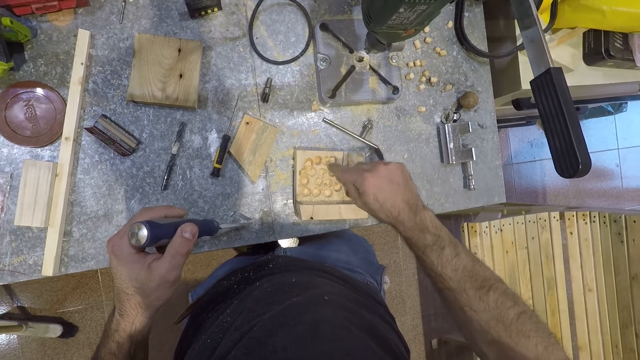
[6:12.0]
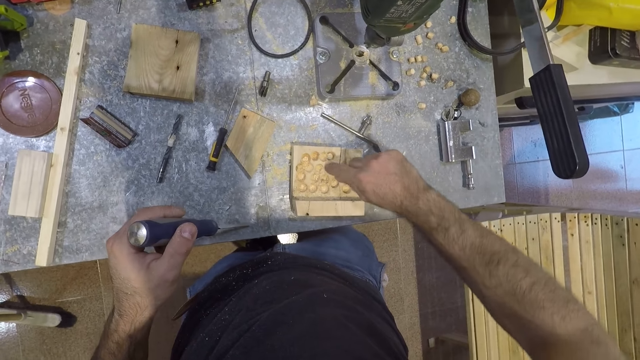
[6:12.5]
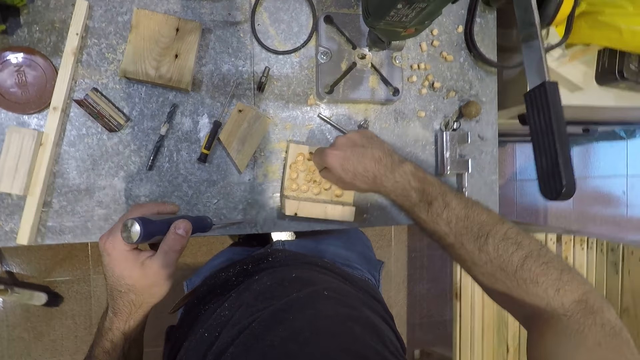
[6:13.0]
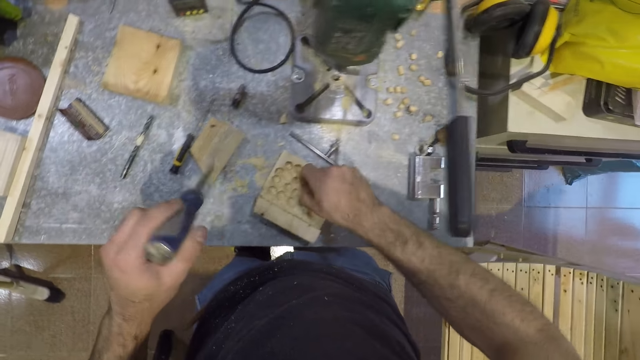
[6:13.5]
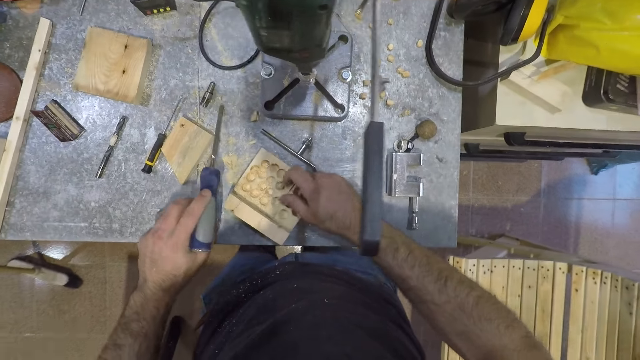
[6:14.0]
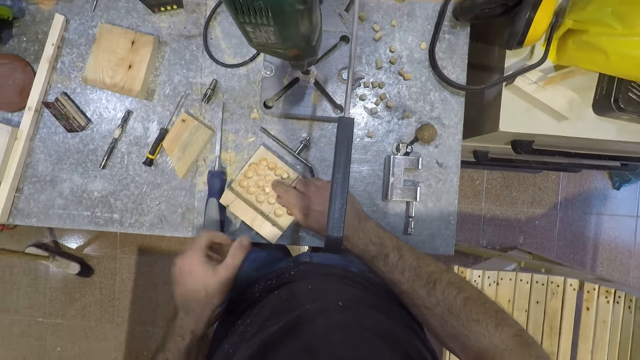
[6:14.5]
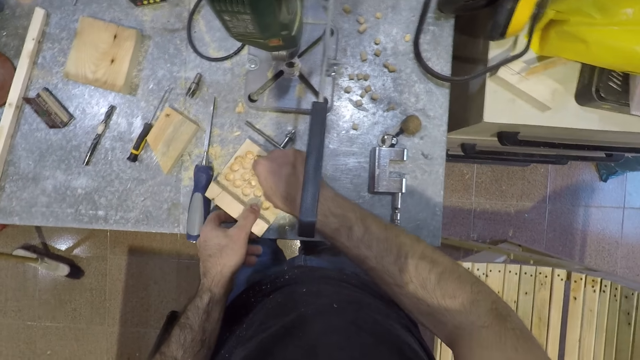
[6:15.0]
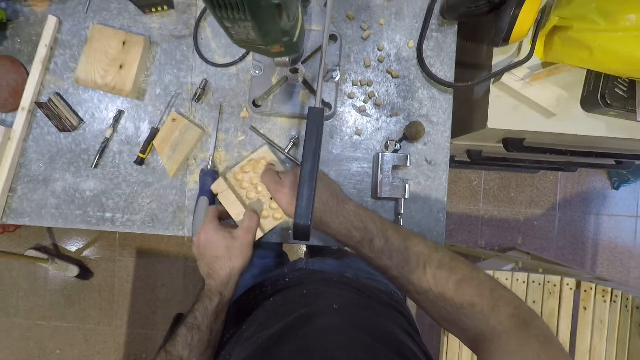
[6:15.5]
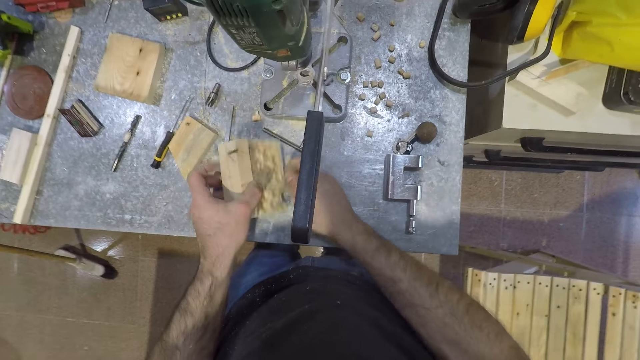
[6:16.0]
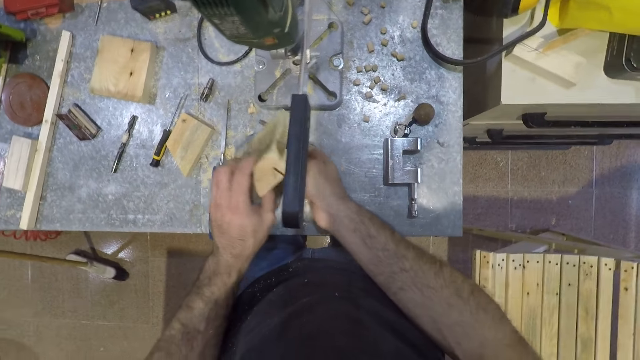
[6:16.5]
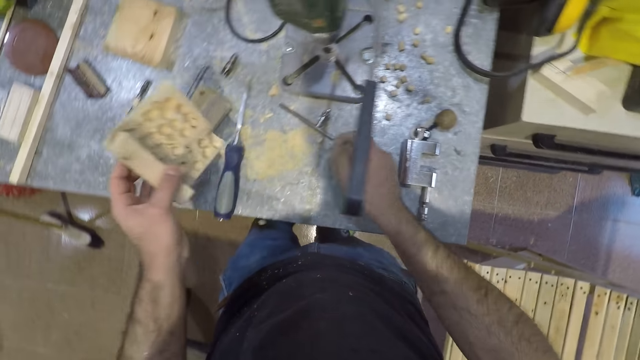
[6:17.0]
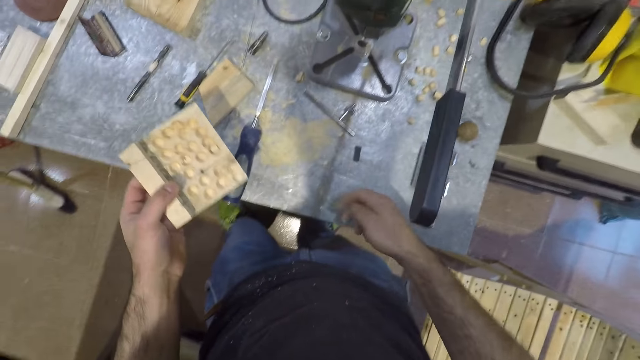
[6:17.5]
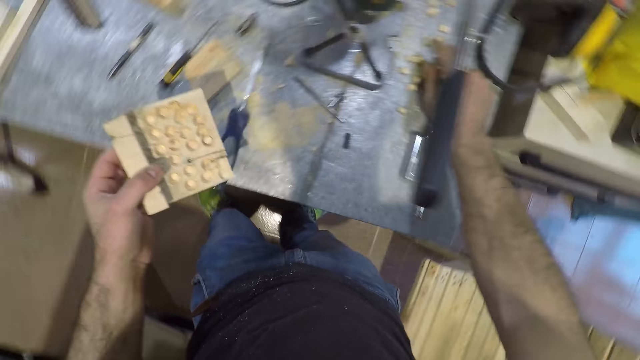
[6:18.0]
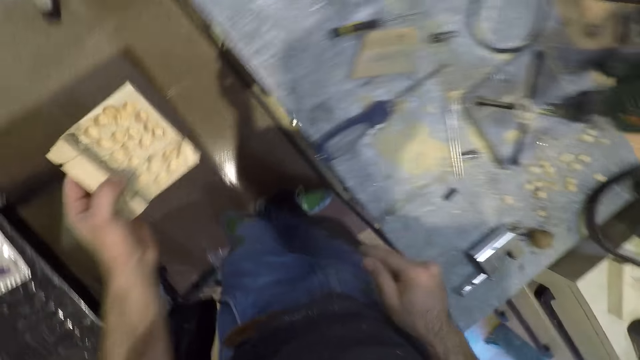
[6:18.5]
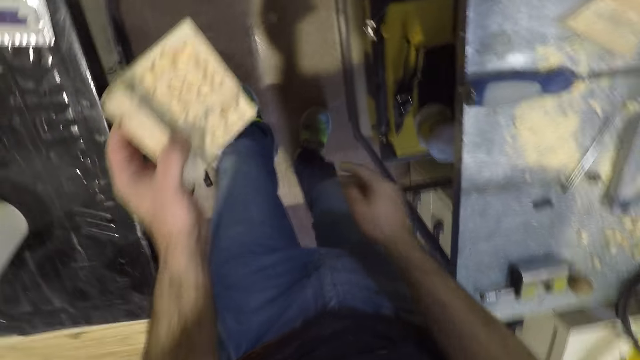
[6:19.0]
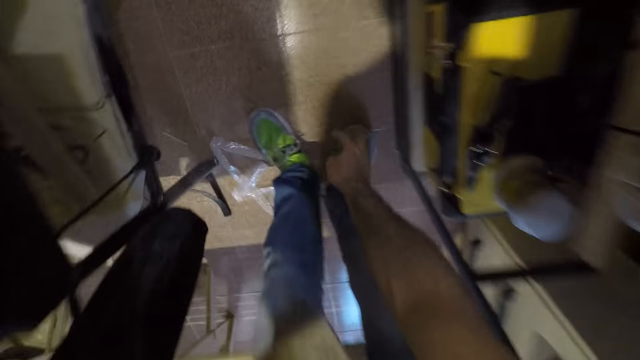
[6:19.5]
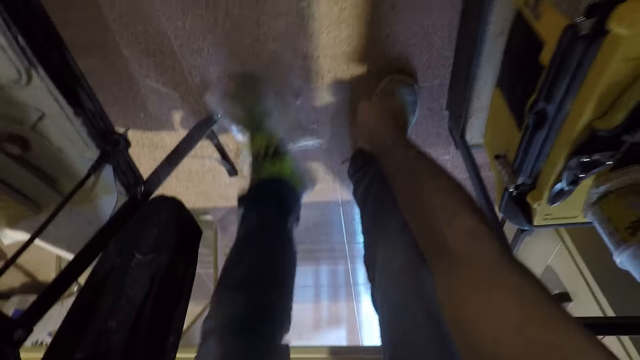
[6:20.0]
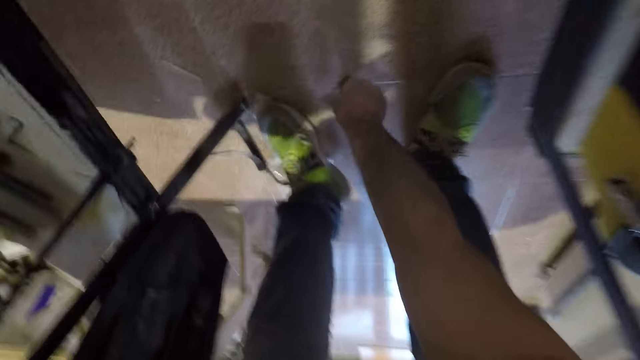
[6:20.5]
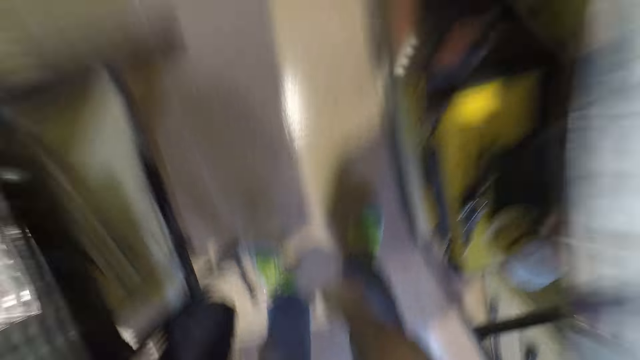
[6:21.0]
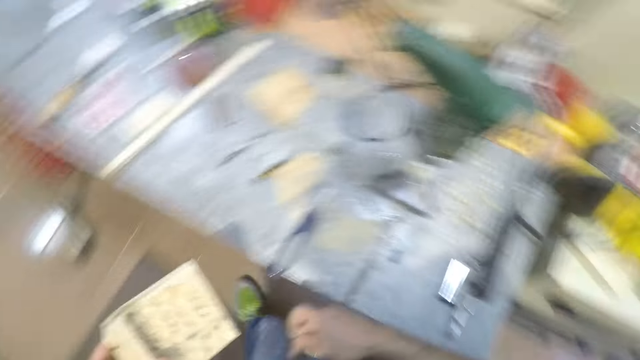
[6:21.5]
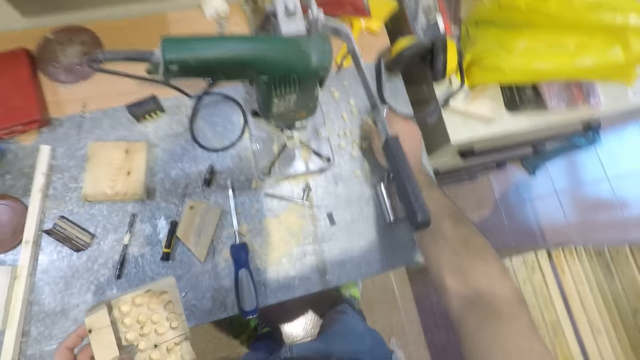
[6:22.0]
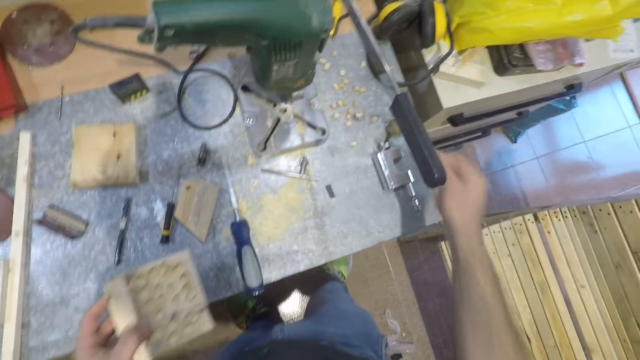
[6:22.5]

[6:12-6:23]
The camera wearer drops the screwdriver in his left hand on the table. He holds the piece of wood with his left hand. He hits the piece of wood in his left hand on his right hand. He drops the pieces of wood in his right hand on the table. He bends down. He picks up a small piece of wood from the ground with his right hand. He stands up. He drops the small piece of wood on the table.

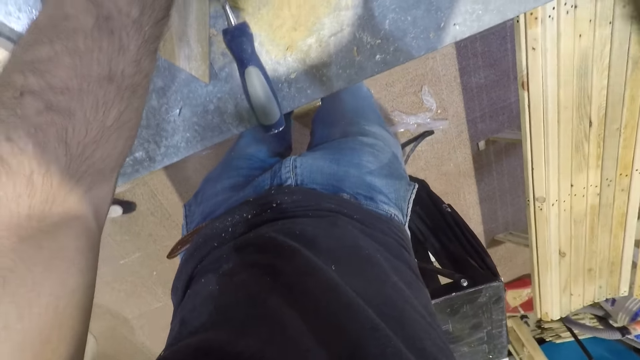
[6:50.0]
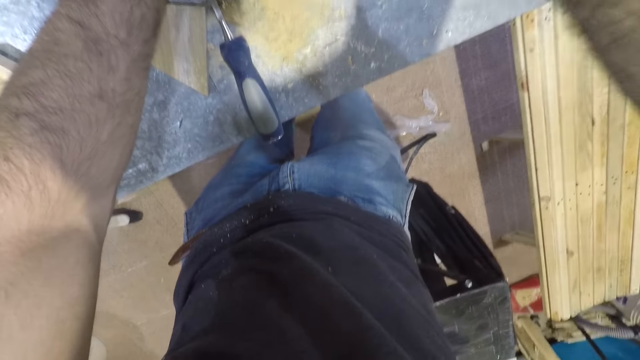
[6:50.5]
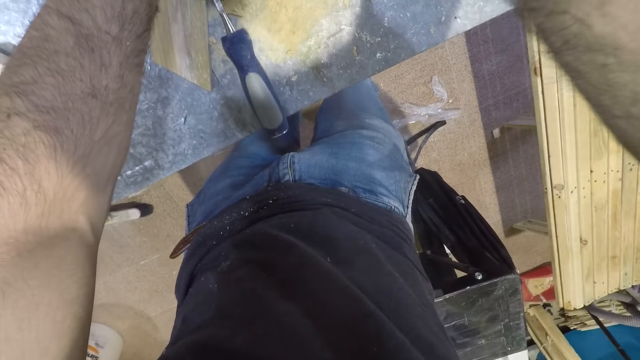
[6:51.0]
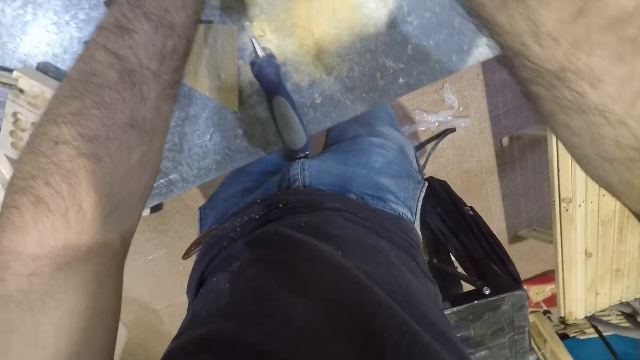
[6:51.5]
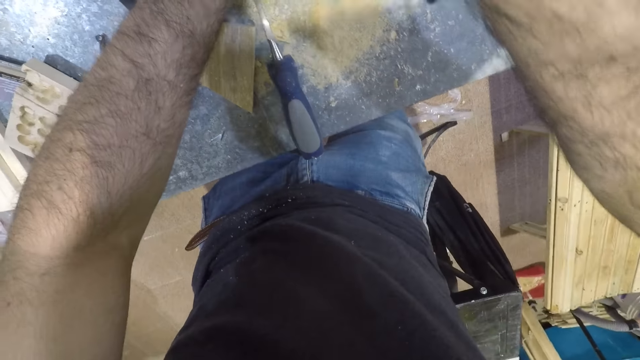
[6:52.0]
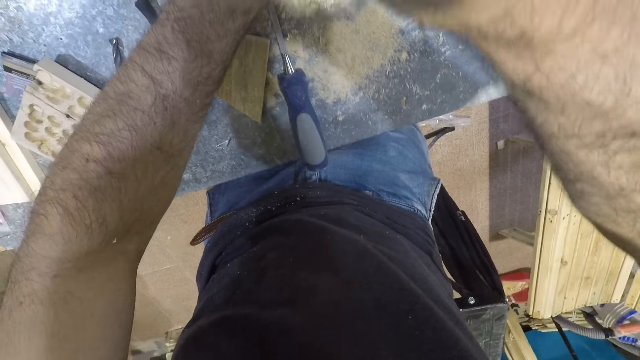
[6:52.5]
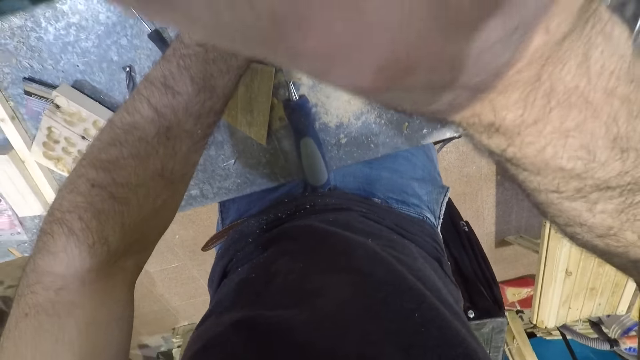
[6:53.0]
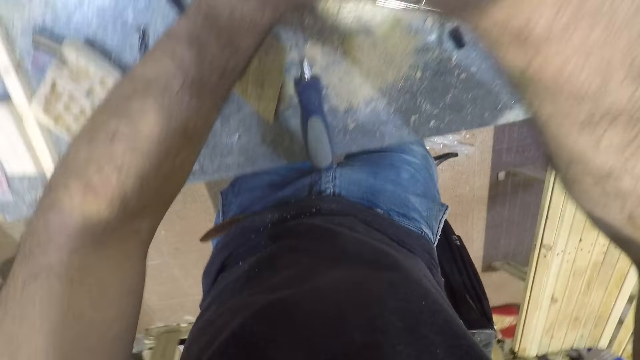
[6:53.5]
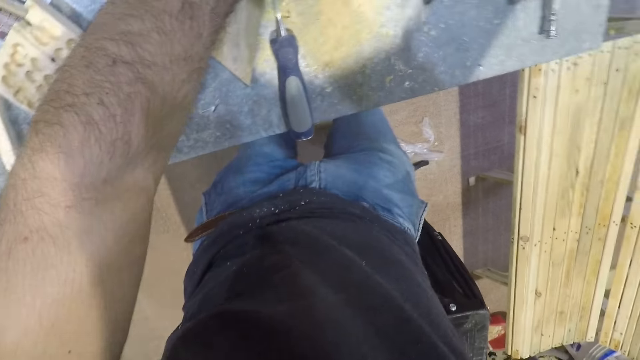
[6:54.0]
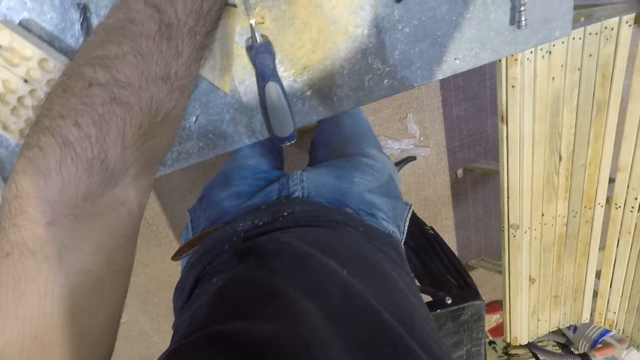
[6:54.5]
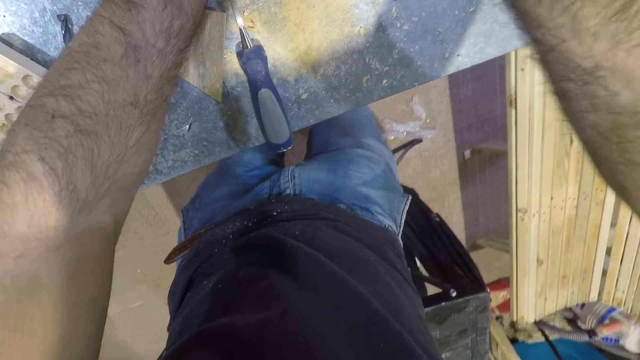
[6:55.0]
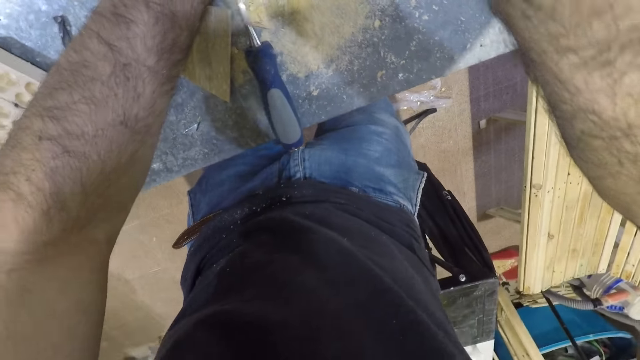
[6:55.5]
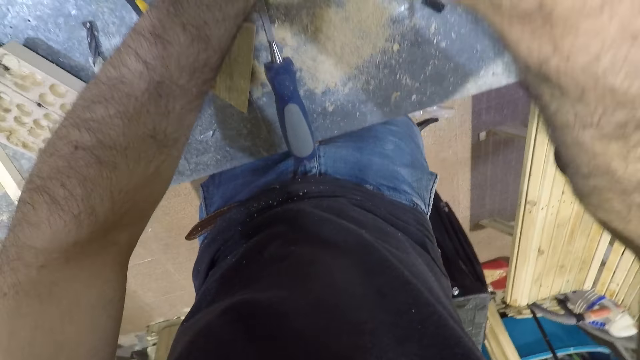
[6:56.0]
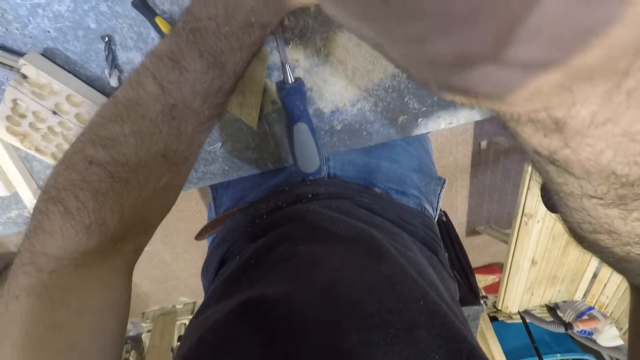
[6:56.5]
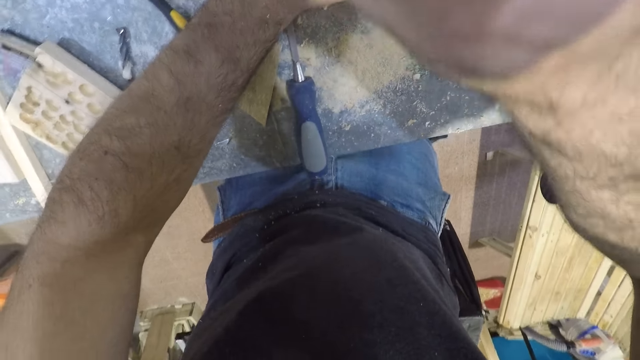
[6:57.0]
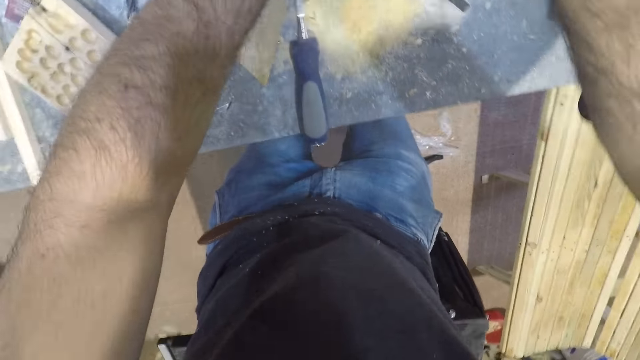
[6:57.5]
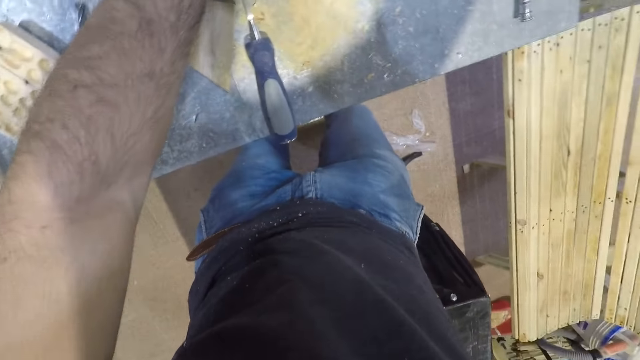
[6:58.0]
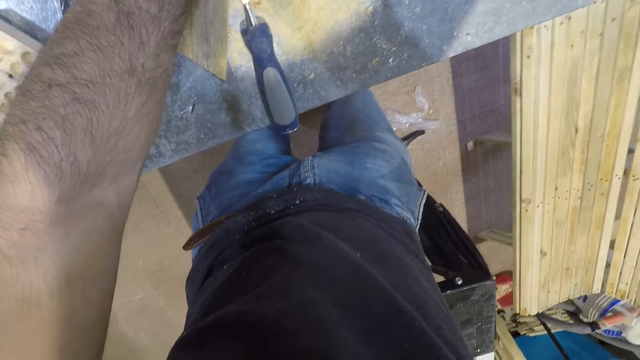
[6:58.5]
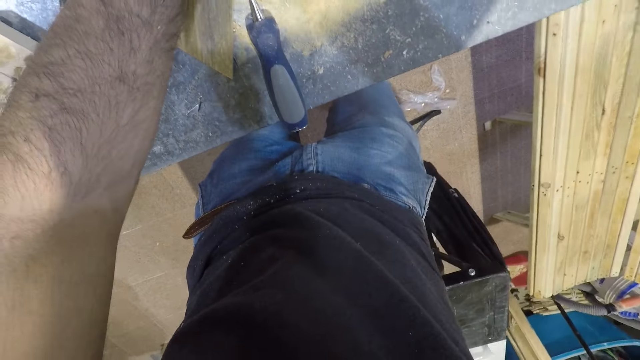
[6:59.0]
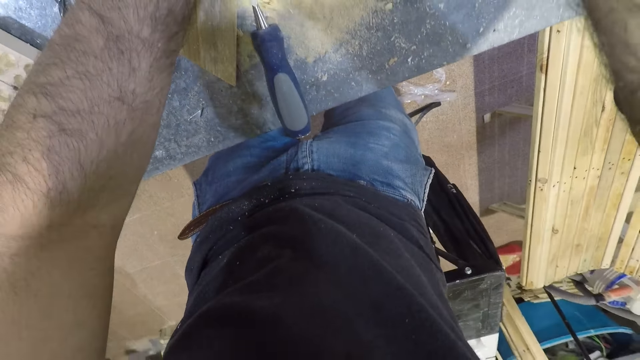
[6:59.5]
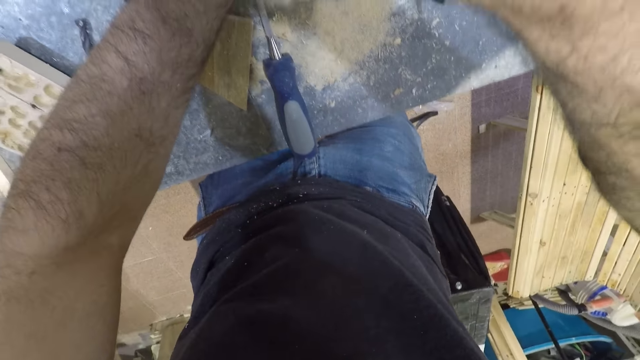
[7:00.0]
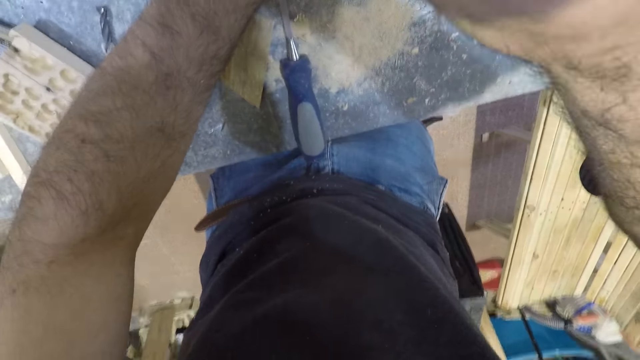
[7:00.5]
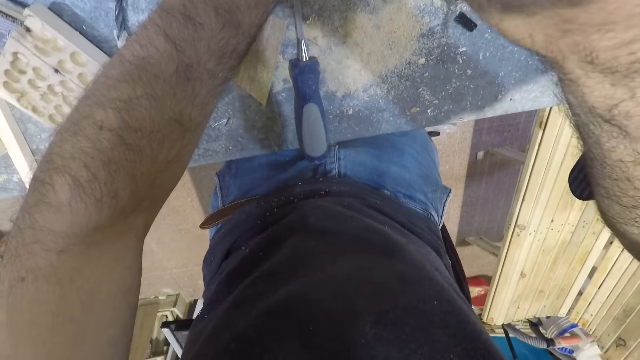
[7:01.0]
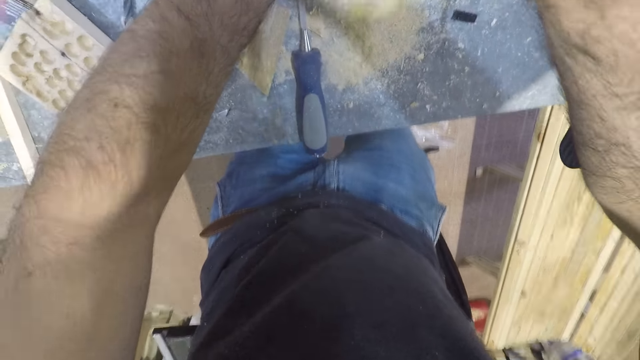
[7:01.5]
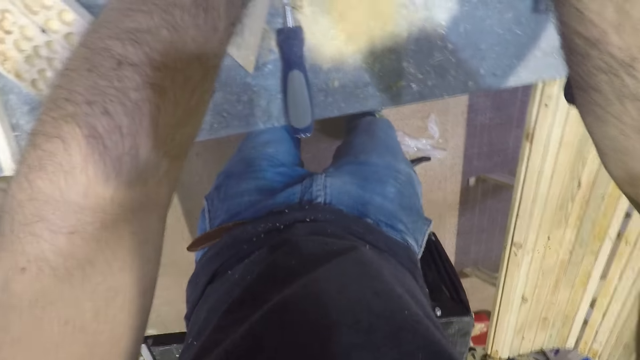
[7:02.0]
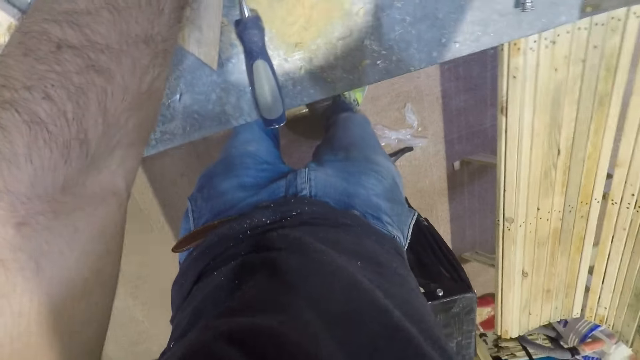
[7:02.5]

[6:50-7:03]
The camera wearer presses down the operating handle of the machine with his forearm. He presses it down repeatedly.
